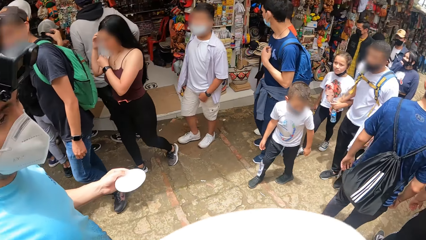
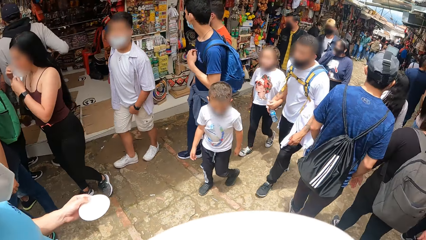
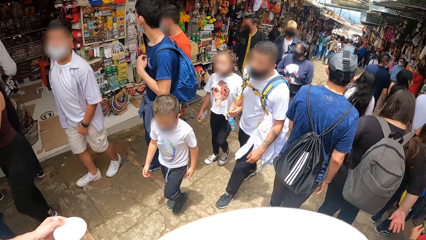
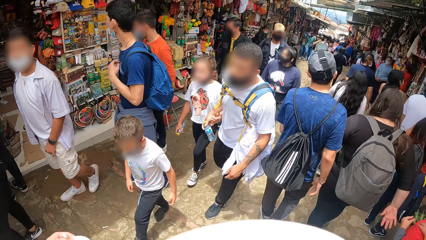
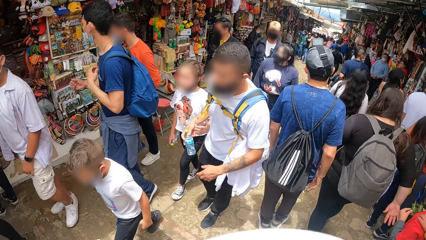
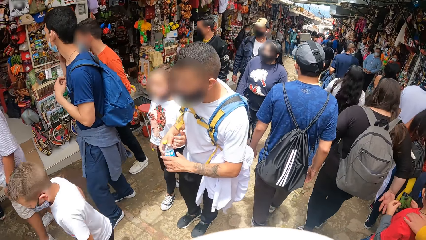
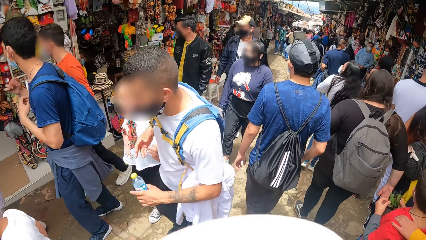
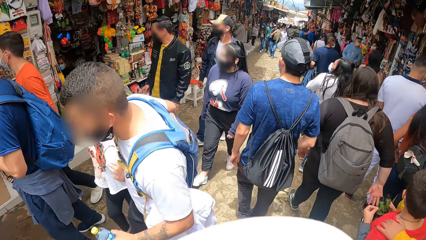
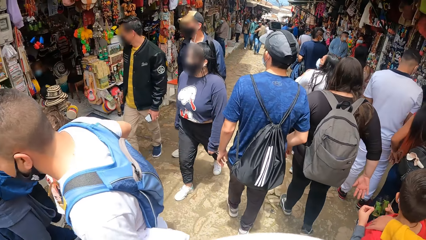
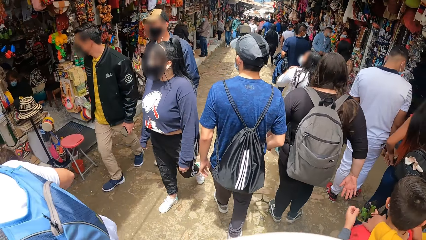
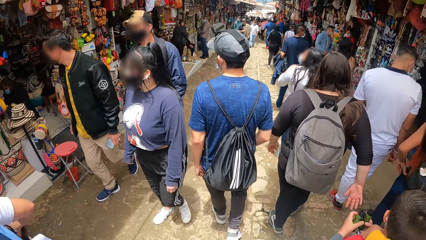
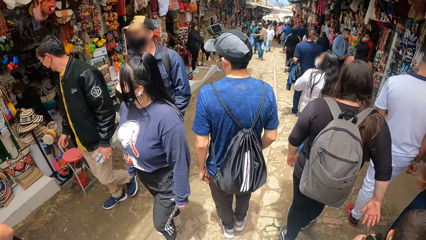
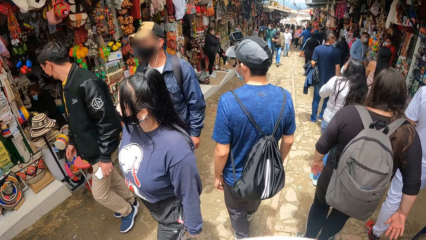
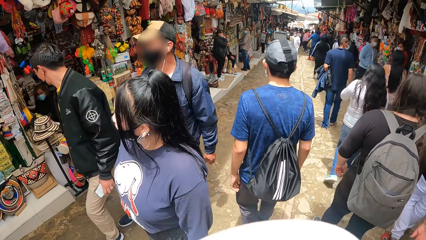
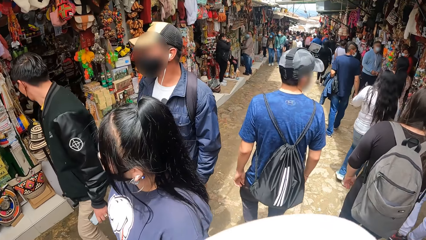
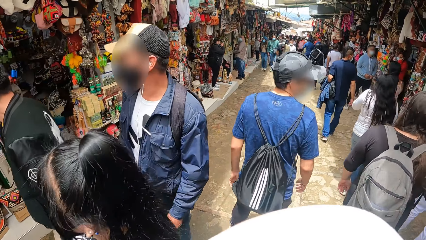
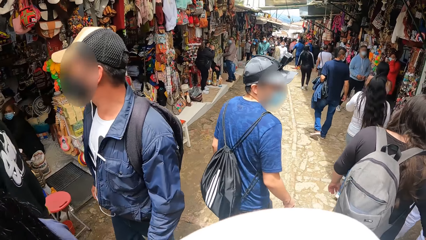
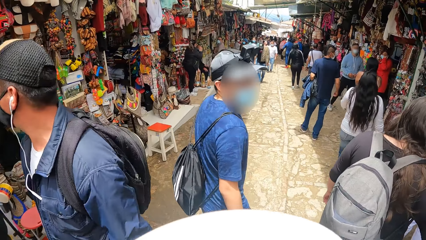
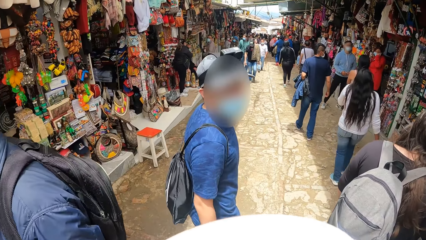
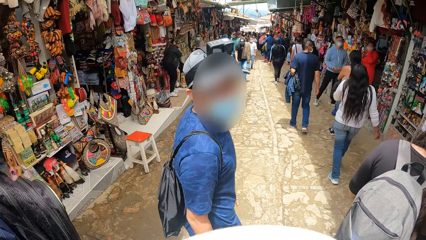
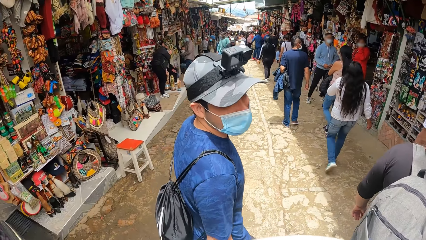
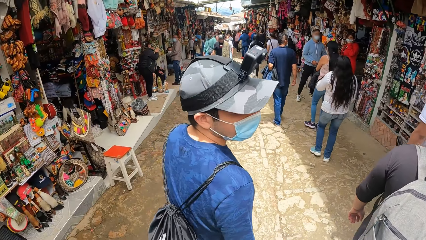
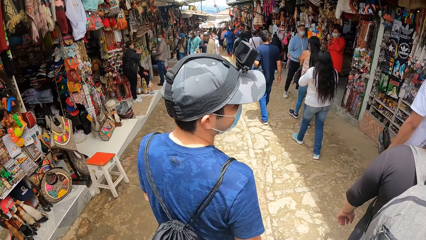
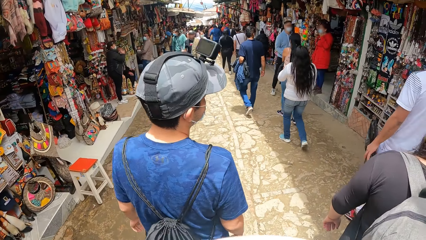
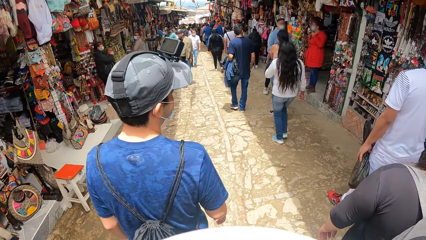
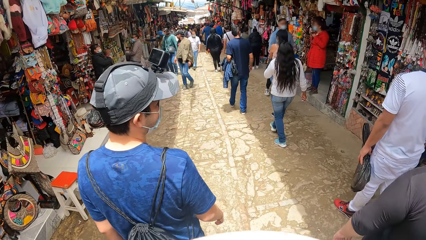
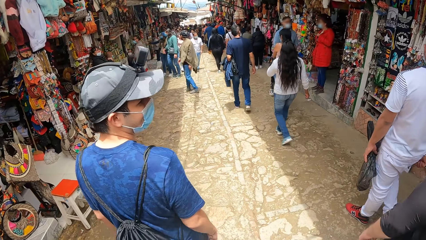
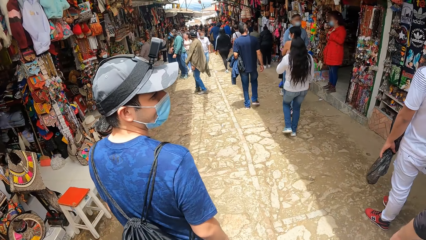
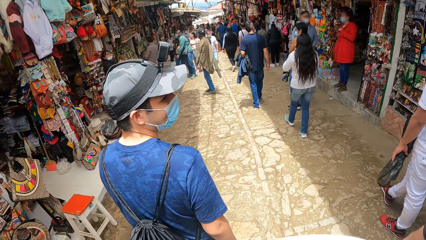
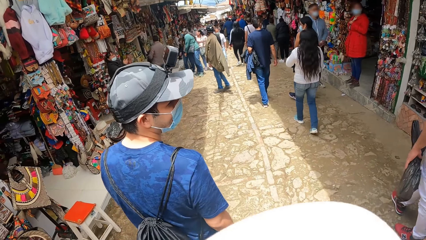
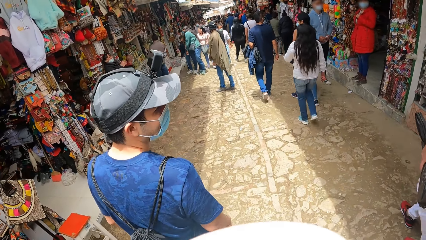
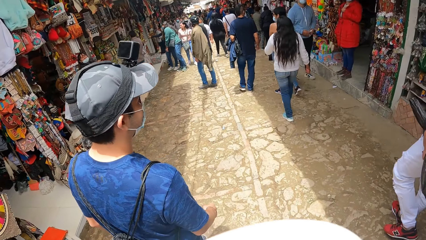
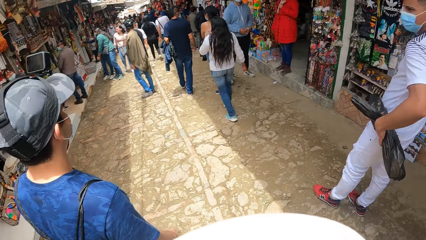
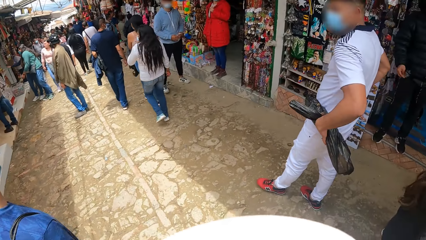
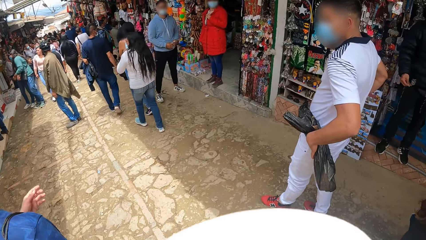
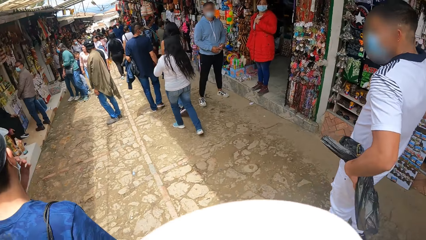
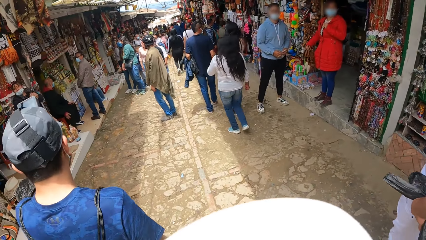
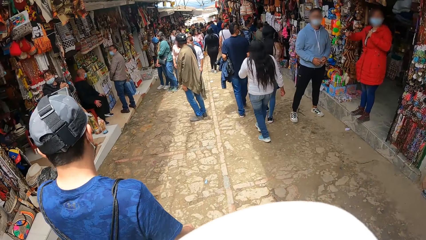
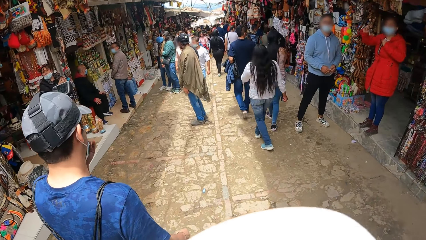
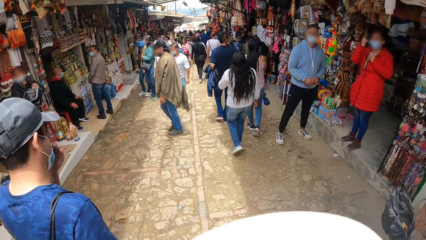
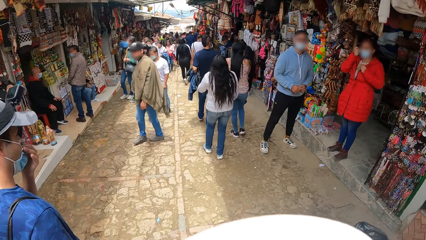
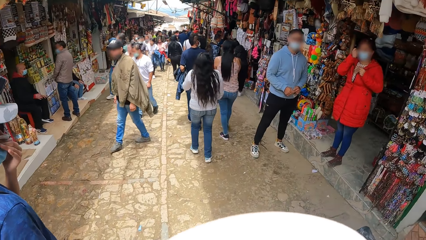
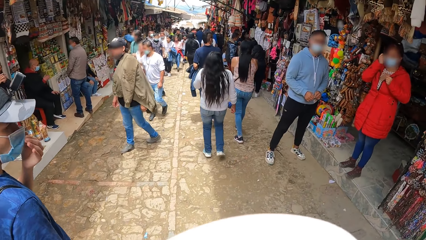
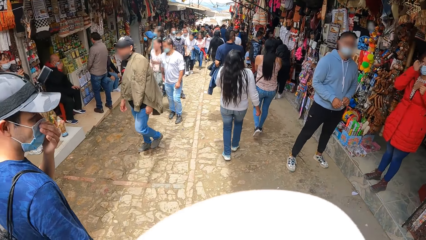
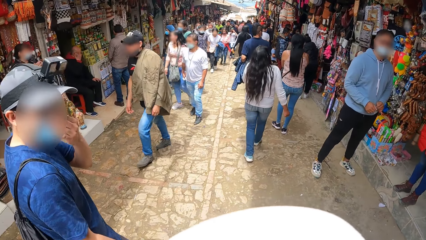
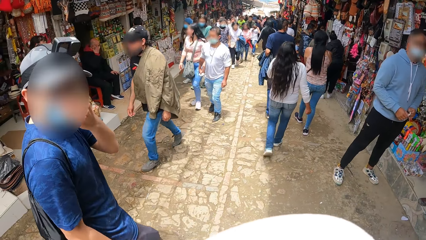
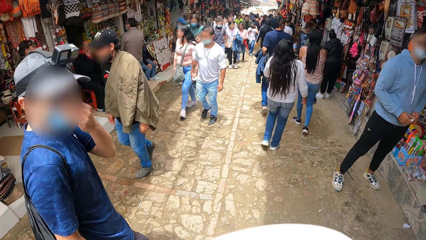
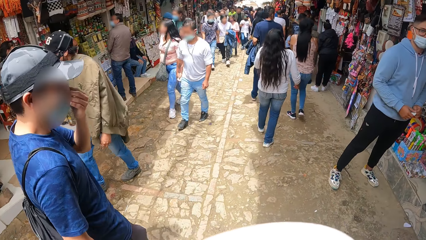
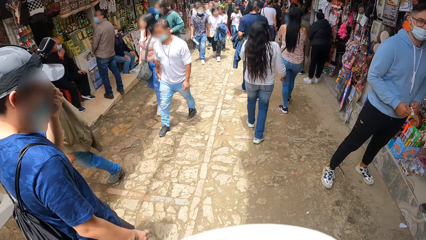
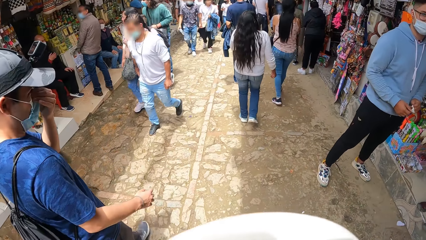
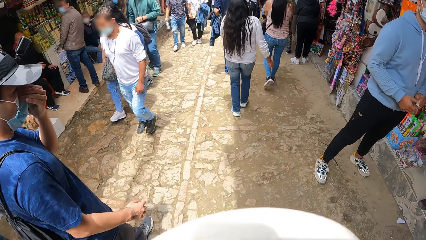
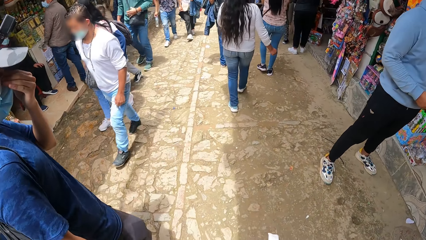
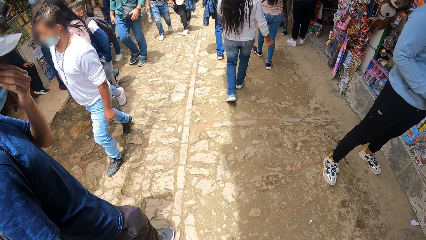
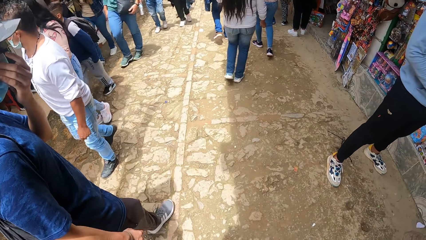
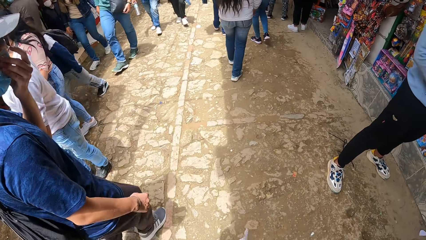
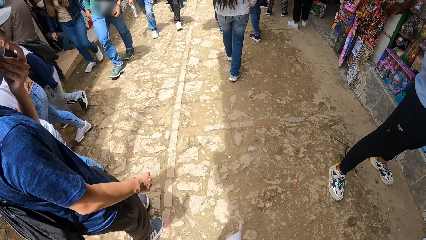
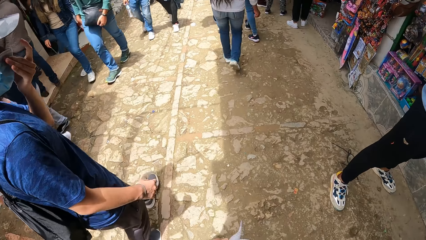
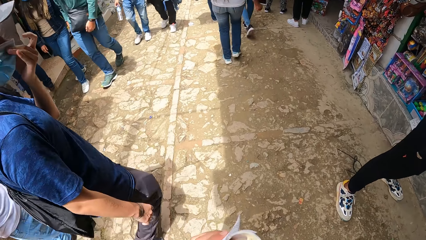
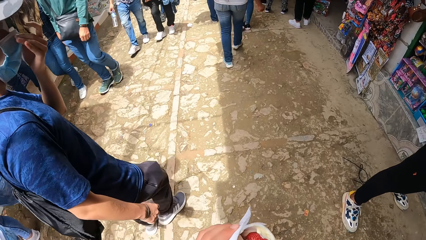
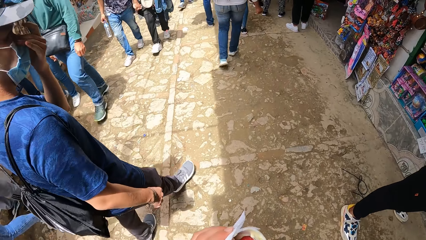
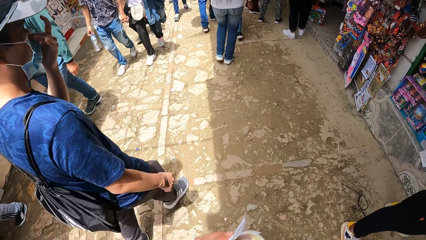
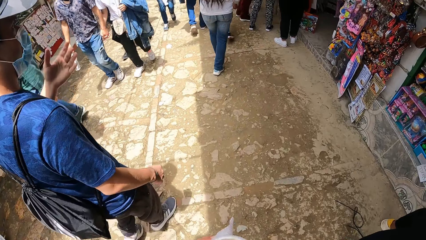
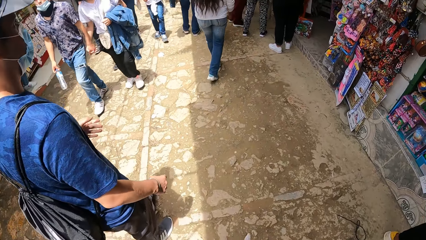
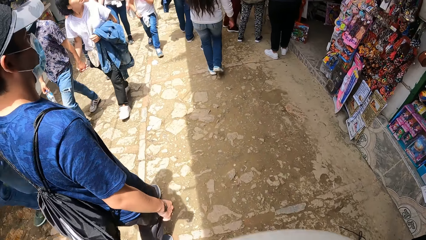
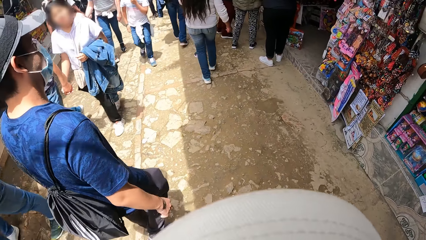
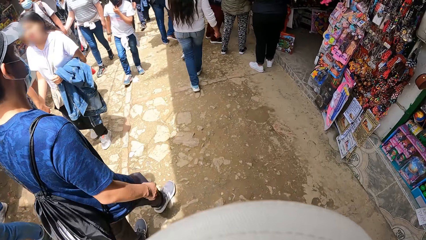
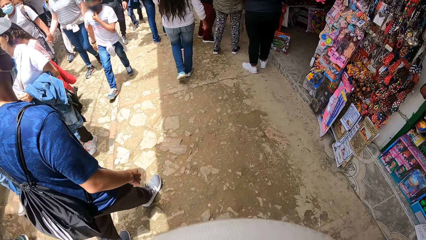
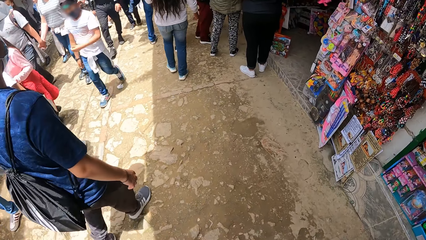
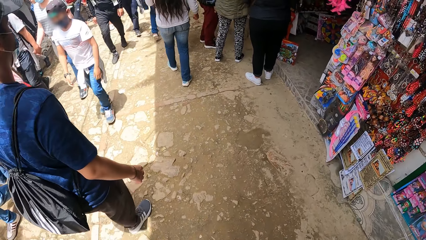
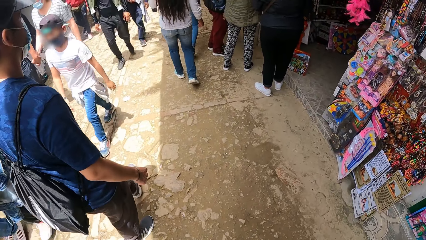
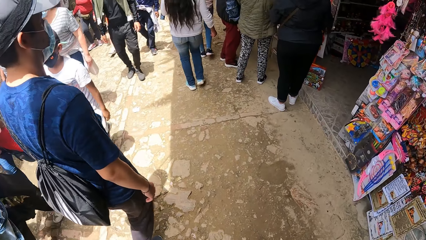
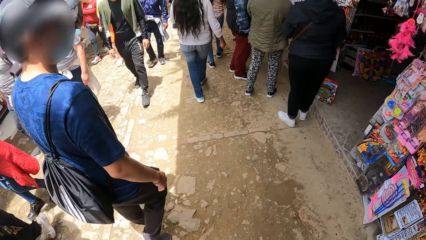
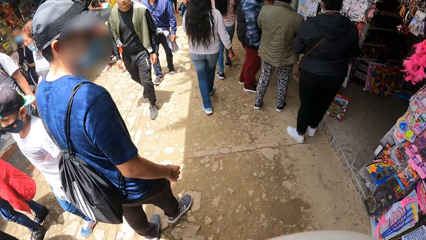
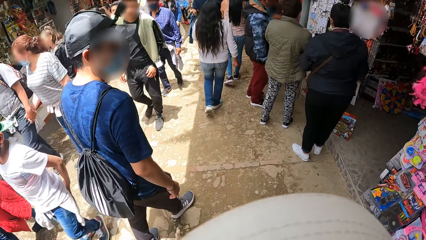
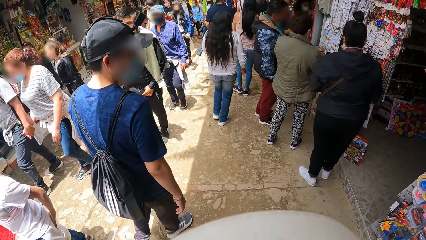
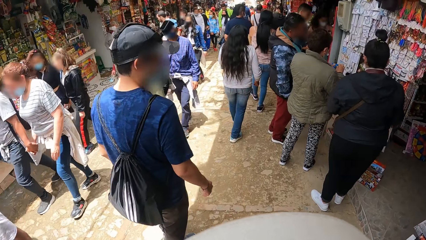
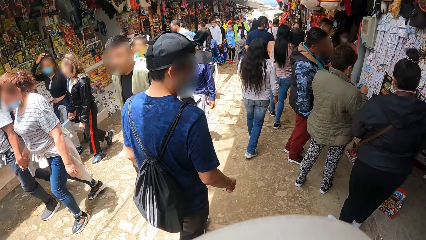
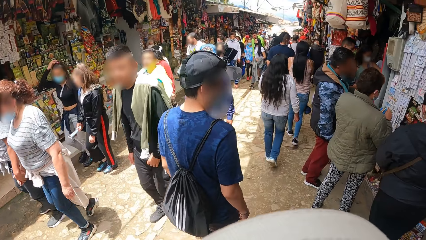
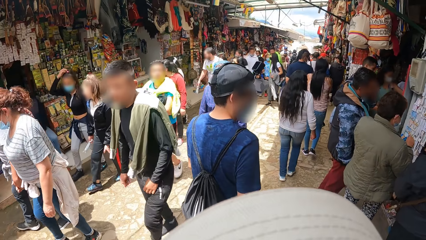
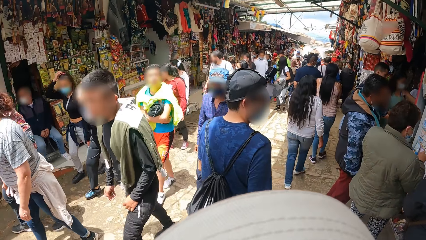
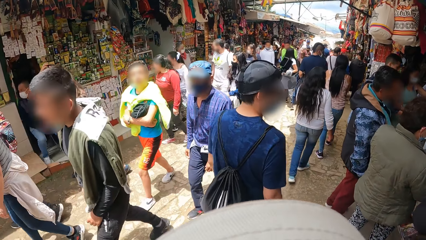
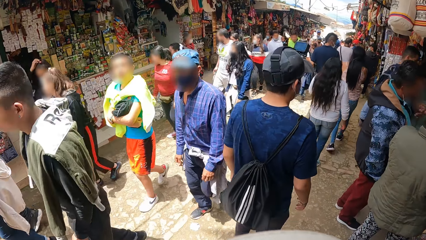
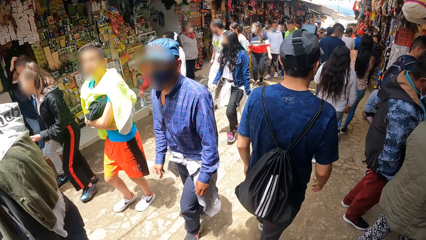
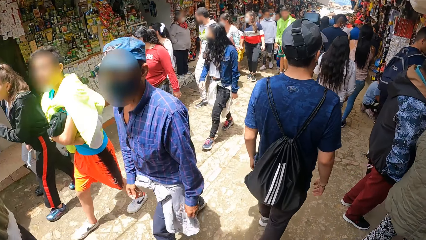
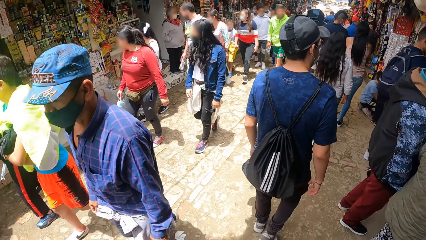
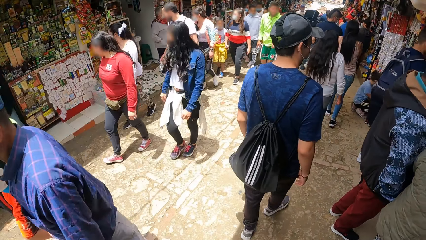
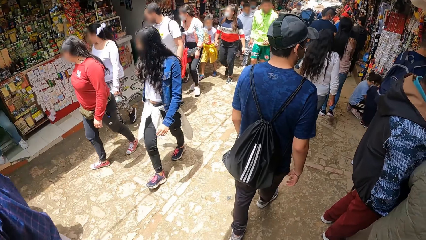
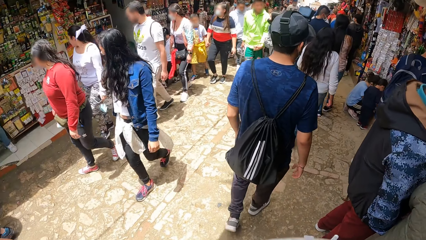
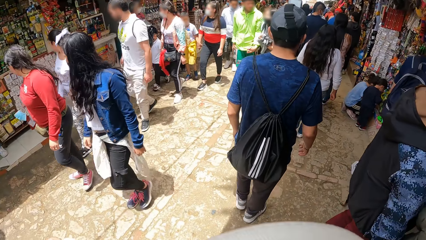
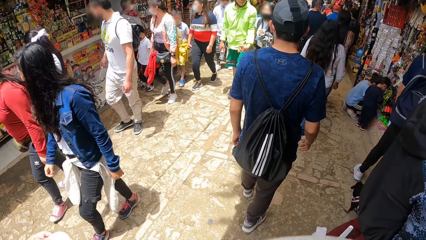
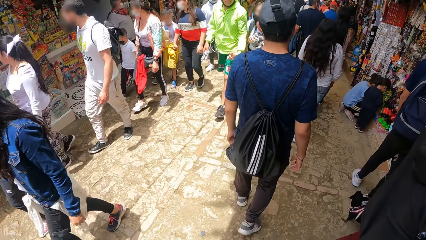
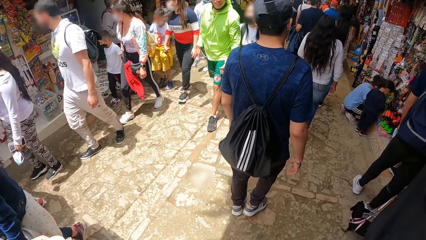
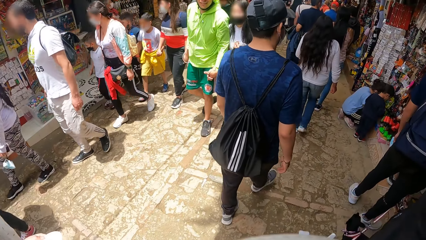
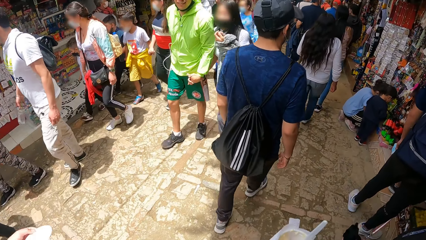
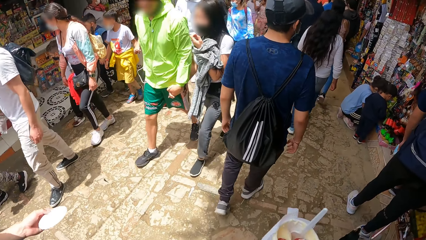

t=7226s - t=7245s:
A person holds the plate. Another person looks at a third person. A fourth person holds the nylon paper bag. A man adjusts the facemask on his face with his left hand.
